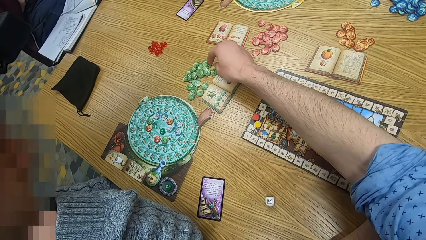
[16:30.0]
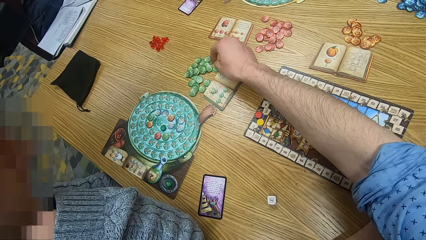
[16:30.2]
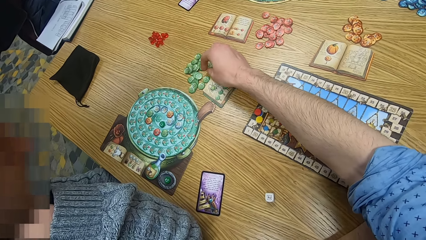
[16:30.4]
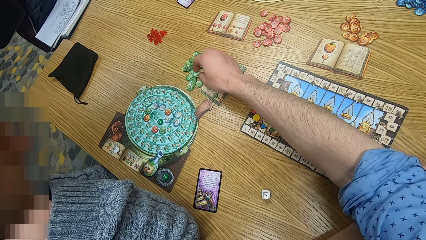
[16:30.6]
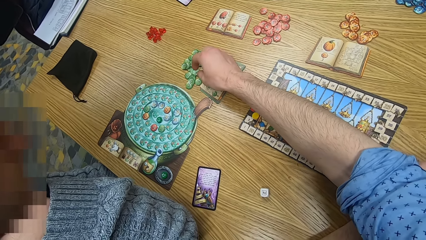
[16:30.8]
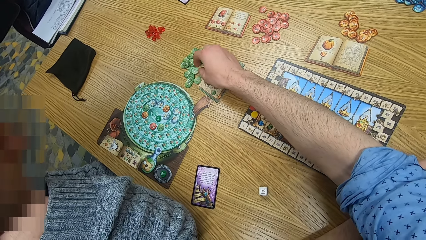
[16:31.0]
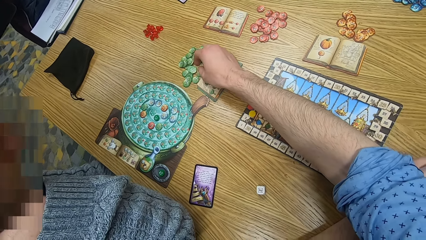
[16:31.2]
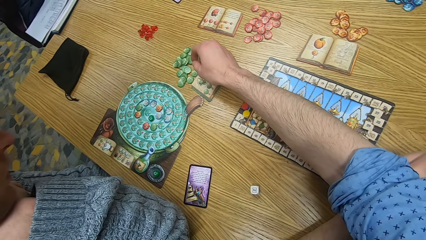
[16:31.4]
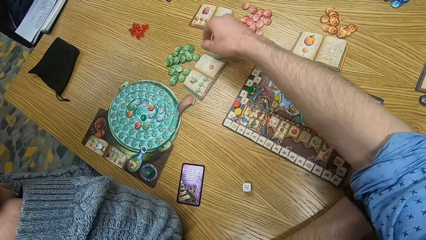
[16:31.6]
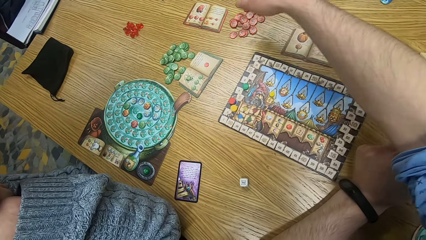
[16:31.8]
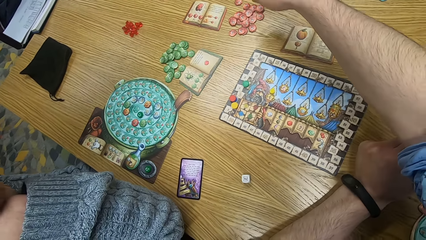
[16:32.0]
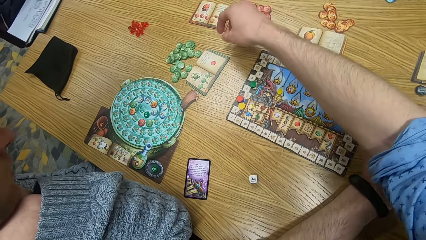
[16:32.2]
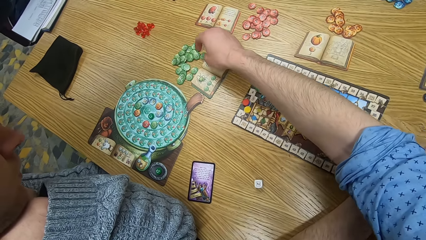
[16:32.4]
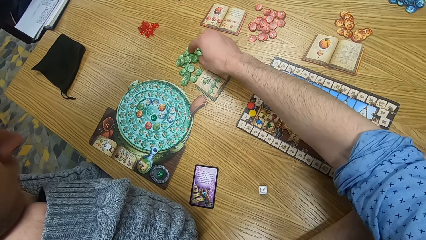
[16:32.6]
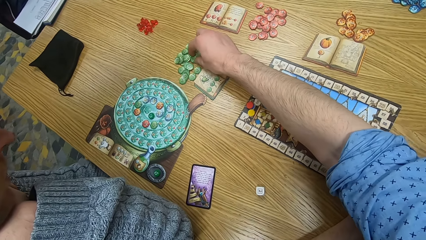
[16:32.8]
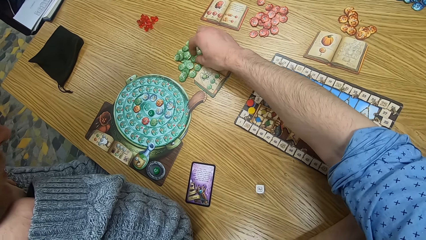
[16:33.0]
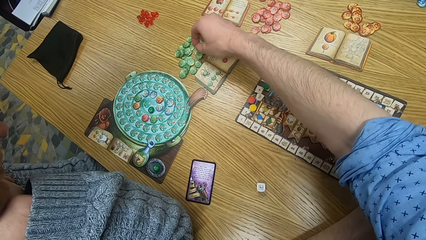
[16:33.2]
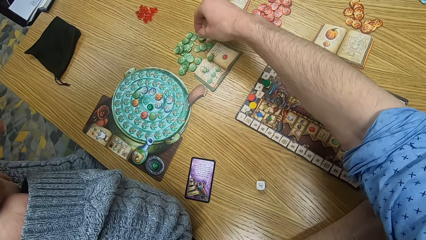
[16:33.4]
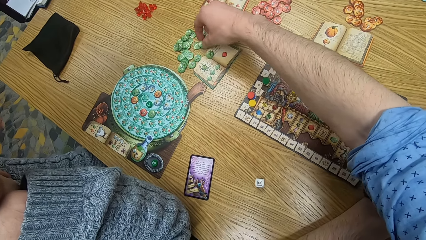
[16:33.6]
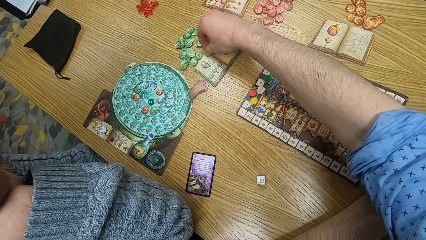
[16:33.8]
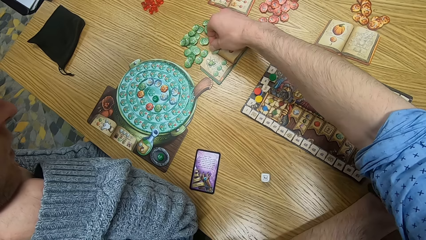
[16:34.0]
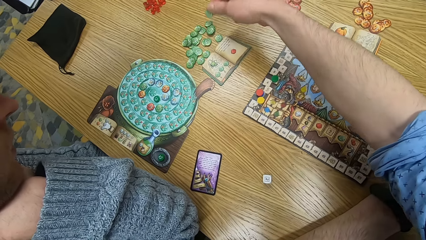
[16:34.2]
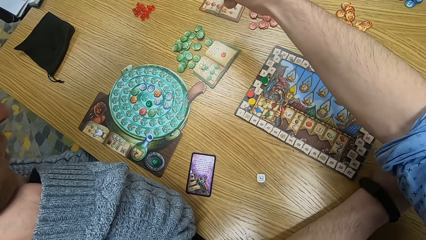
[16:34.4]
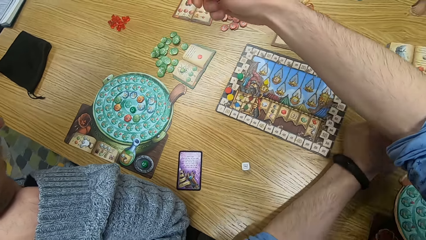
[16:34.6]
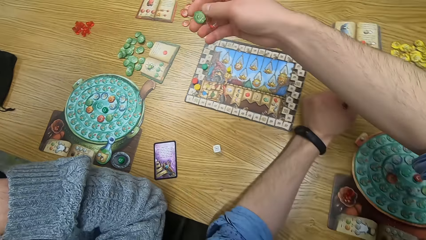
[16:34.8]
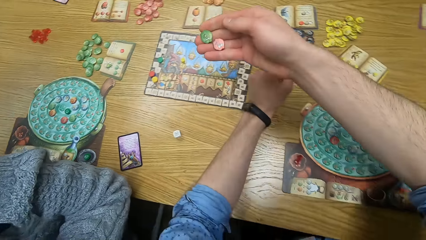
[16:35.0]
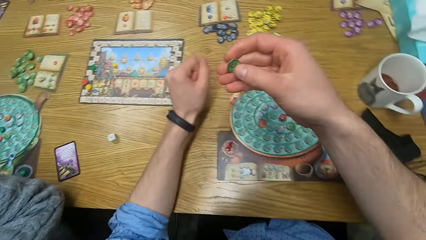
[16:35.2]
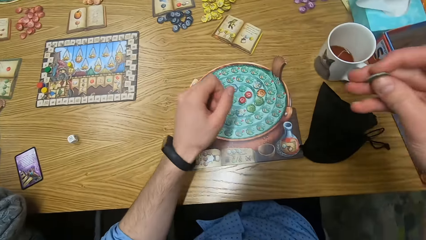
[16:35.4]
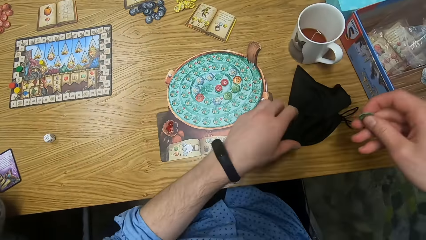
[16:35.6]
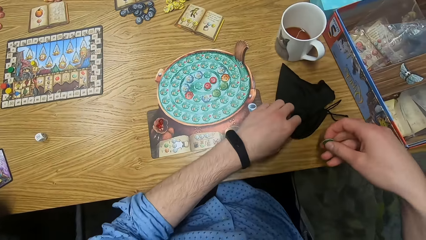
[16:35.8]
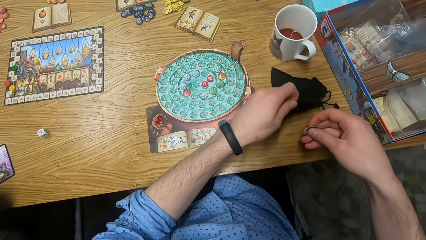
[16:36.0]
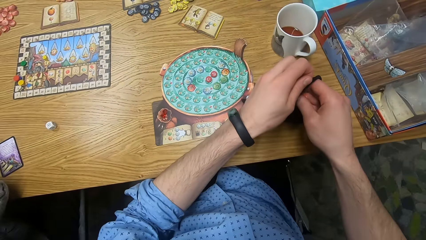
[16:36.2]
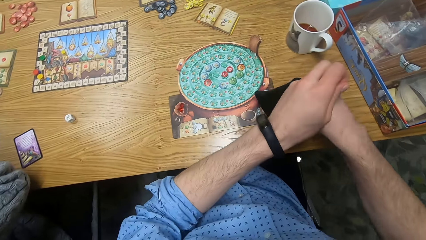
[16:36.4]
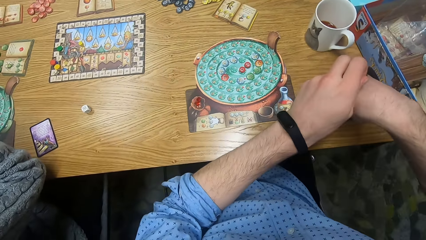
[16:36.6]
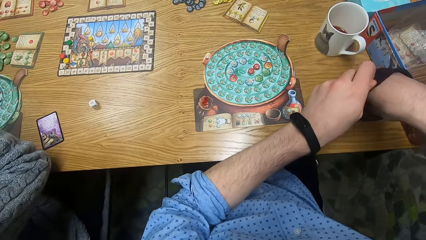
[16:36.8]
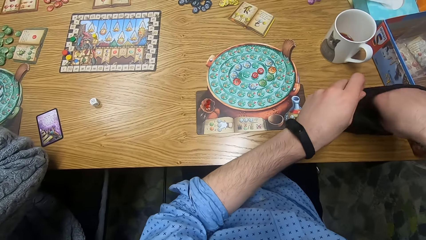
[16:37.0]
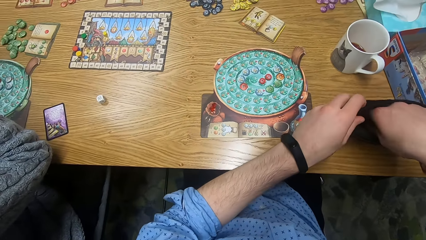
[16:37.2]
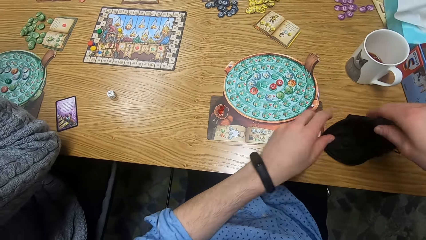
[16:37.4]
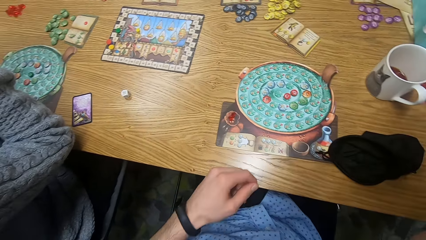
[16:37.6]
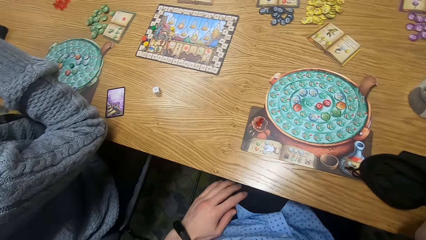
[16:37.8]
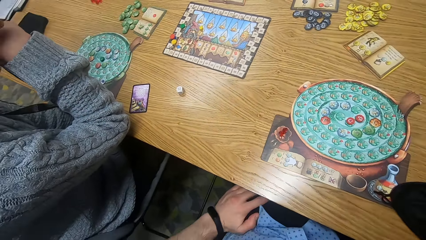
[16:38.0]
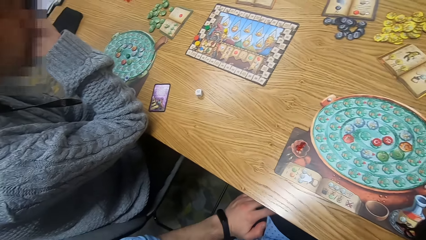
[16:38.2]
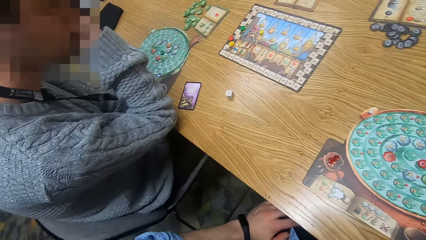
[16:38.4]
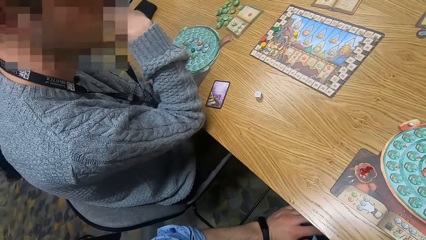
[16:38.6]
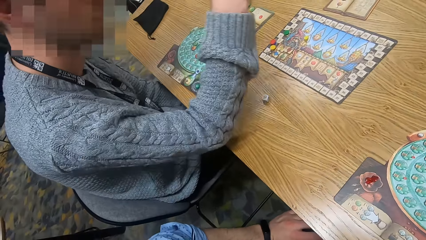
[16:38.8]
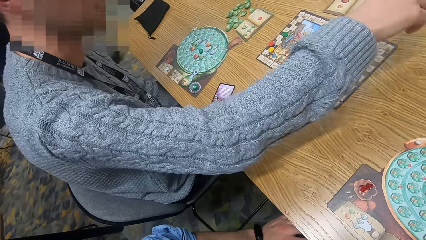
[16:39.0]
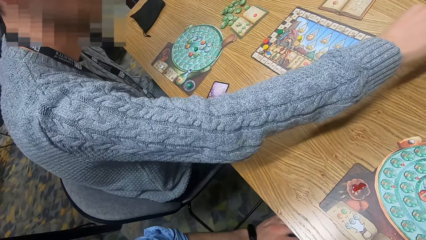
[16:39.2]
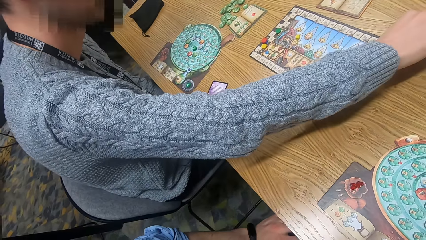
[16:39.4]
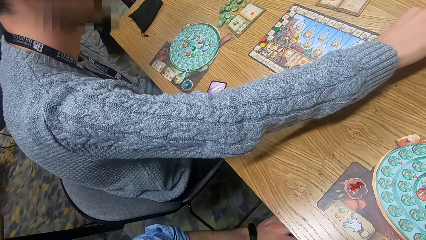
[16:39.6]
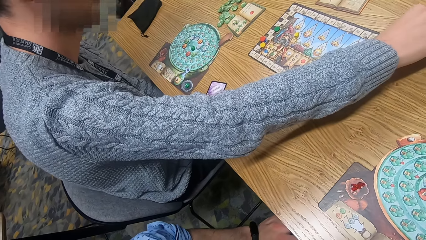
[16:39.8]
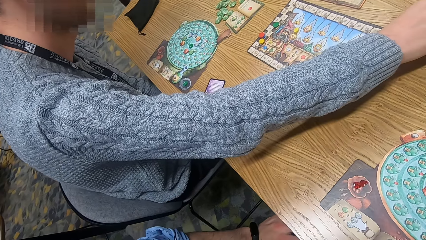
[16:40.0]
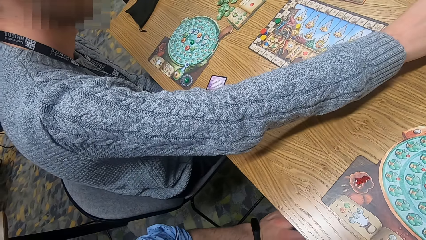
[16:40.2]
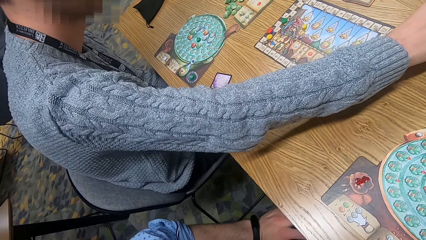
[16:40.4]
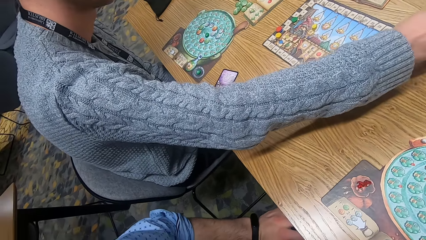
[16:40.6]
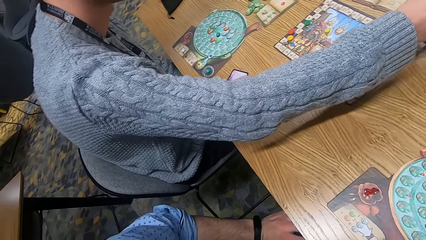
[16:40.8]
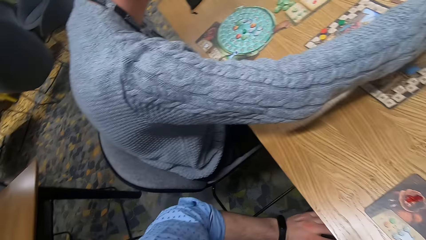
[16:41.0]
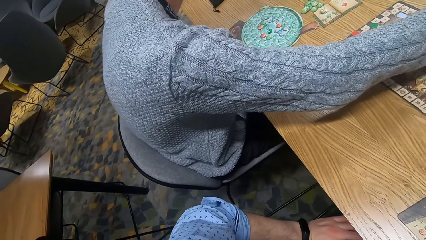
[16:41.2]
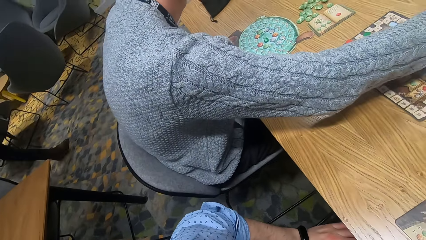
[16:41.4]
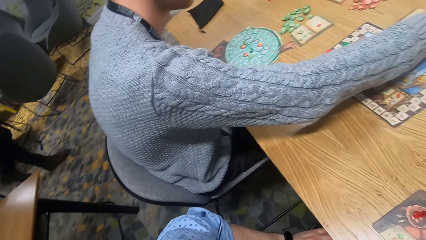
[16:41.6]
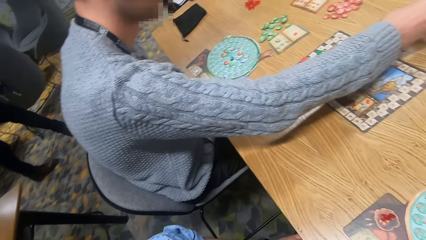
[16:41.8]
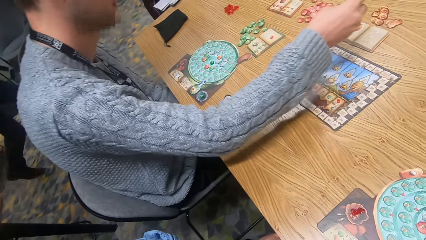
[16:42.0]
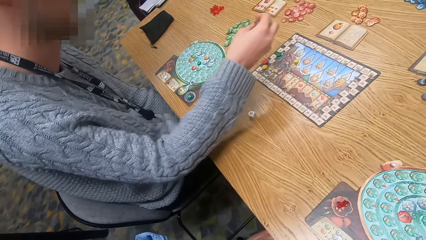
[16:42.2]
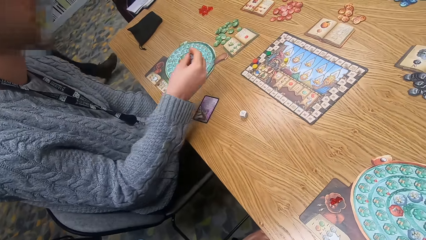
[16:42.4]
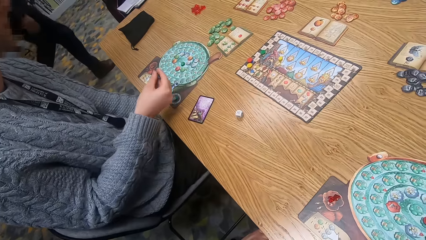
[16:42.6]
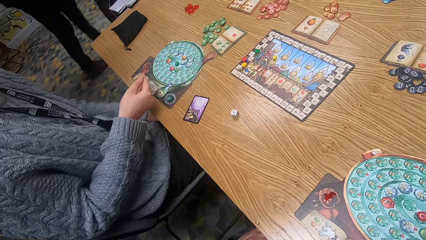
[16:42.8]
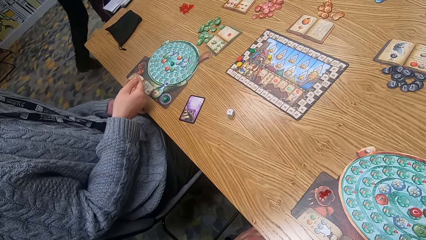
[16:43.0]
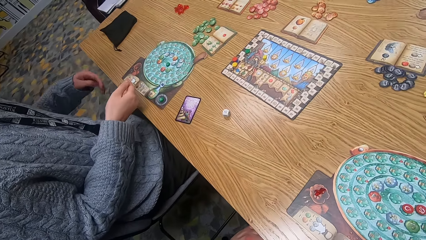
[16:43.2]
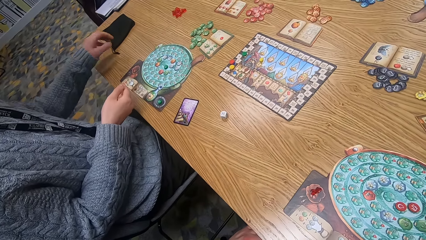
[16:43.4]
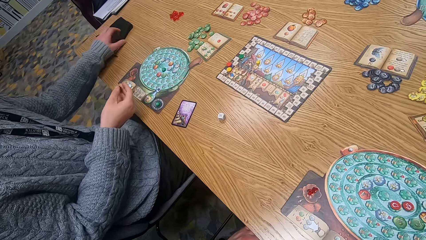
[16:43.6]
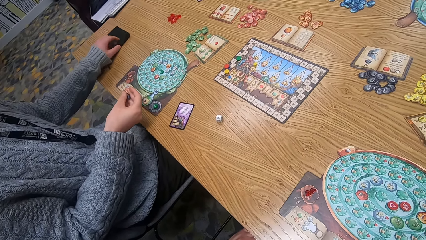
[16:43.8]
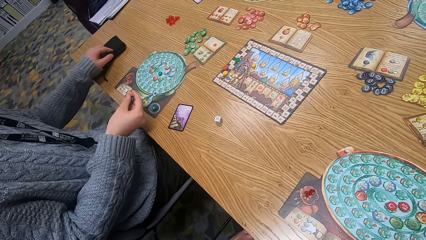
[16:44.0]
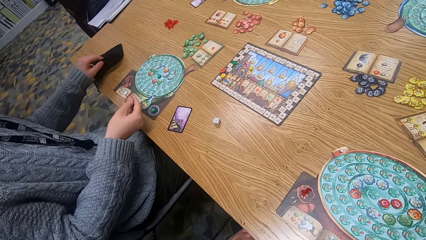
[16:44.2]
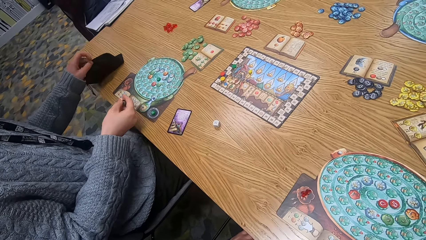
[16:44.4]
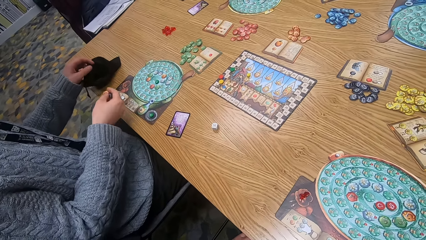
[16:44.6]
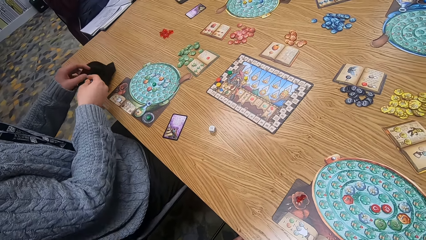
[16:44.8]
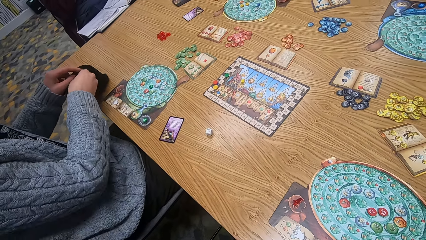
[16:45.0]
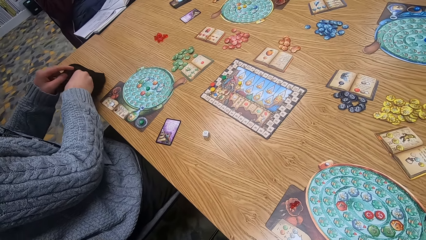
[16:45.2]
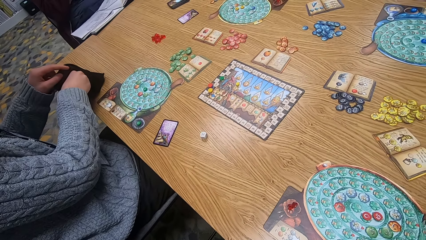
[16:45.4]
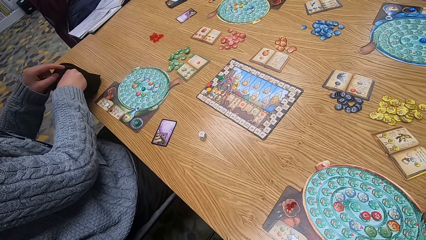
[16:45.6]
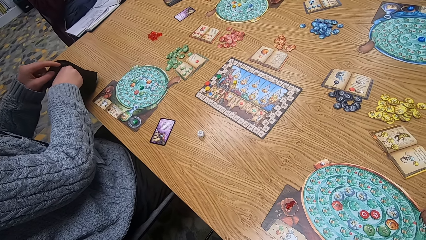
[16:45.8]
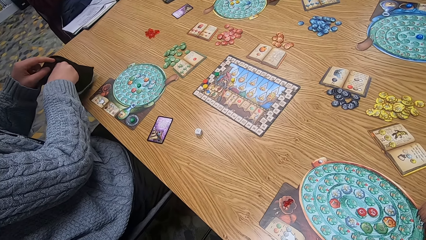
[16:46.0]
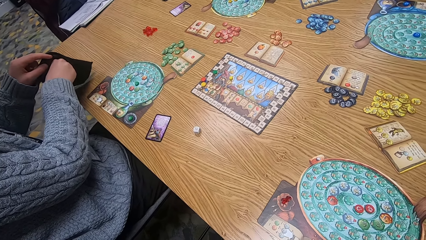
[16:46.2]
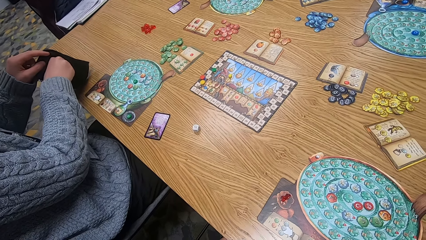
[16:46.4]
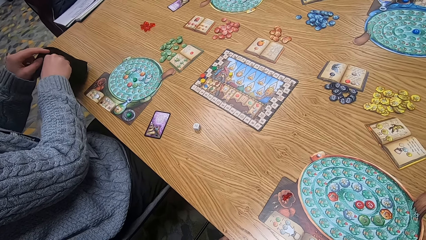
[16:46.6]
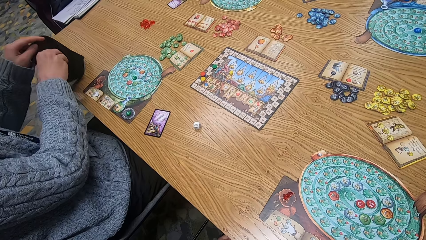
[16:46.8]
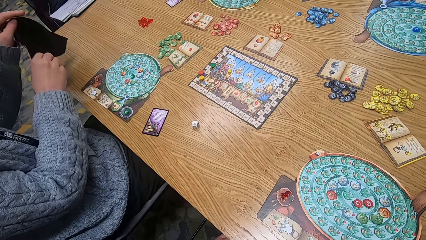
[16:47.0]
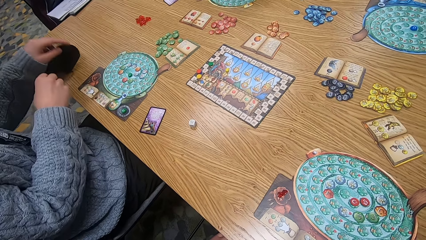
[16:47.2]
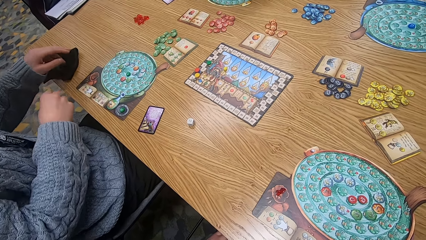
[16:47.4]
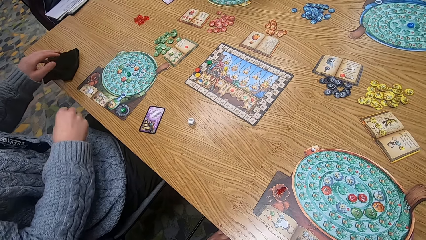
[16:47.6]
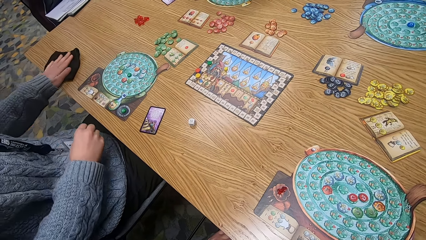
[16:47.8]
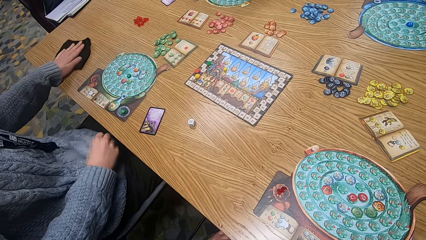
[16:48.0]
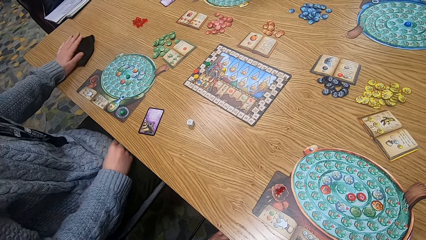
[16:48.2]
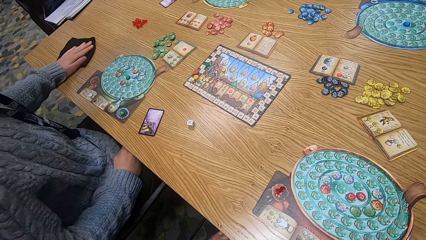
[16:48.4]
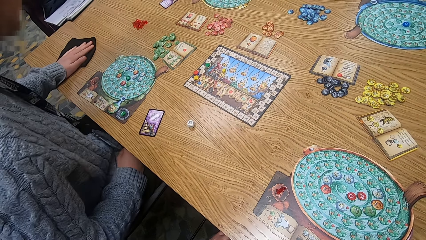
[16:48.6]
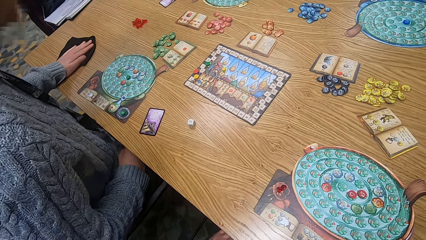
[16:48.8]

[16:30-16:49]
The camera wearer puts the tokens in his right hand into the bag in his left hand on the table. A woman picks chips from the table with her right hand. The woman drags the bag of chips on the table with her left hand. The woman puts the chips in her right hand into the bag of chips in her left hand on the table.
